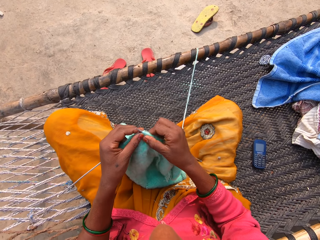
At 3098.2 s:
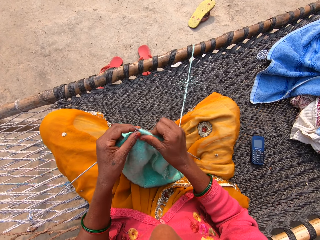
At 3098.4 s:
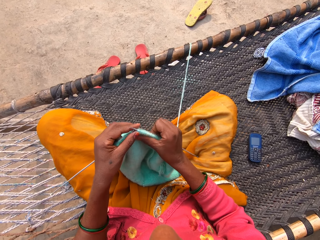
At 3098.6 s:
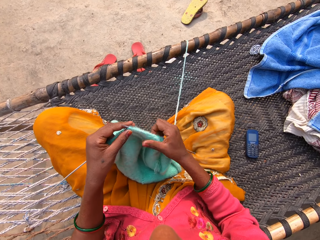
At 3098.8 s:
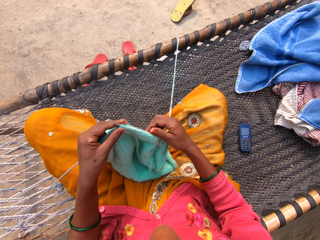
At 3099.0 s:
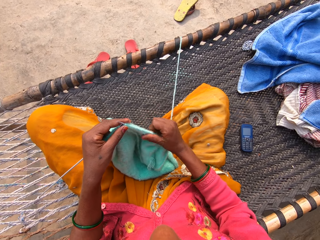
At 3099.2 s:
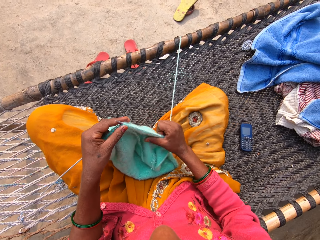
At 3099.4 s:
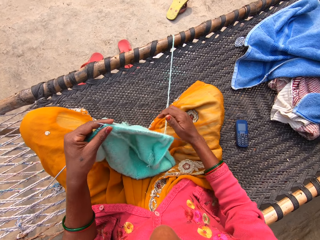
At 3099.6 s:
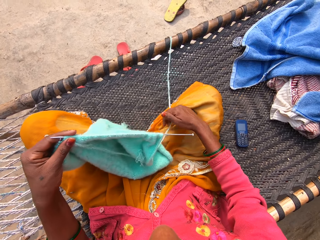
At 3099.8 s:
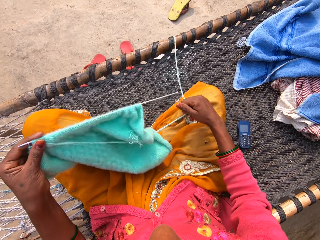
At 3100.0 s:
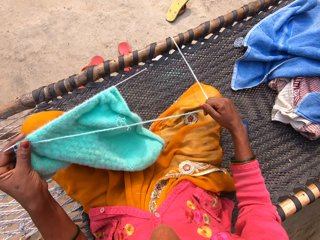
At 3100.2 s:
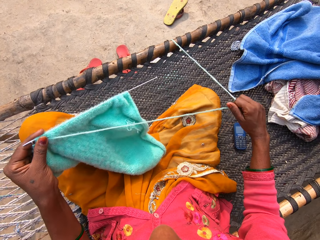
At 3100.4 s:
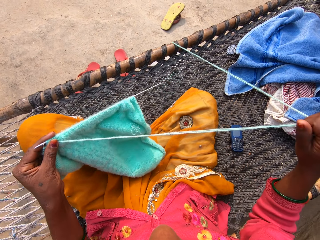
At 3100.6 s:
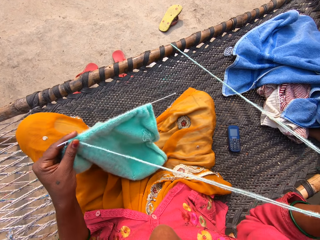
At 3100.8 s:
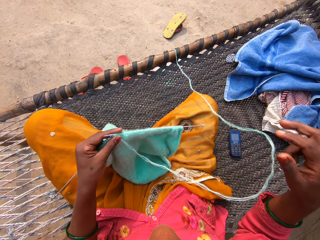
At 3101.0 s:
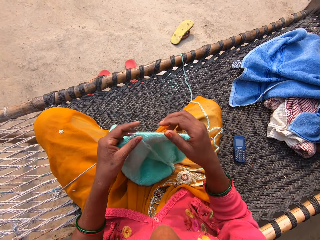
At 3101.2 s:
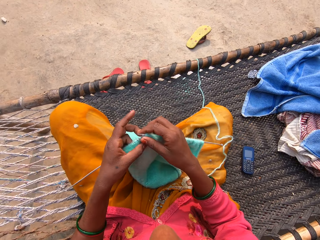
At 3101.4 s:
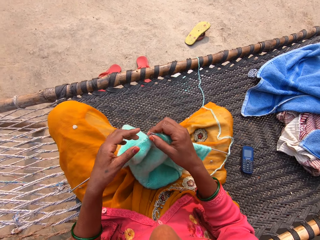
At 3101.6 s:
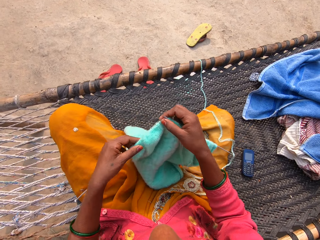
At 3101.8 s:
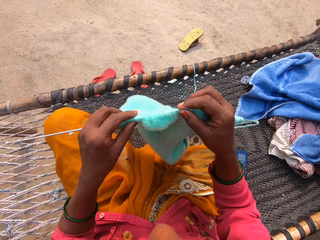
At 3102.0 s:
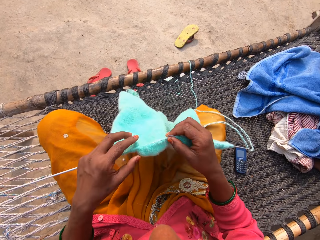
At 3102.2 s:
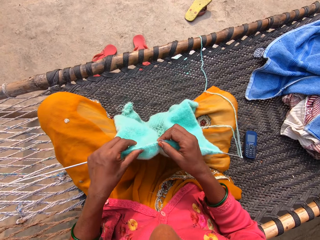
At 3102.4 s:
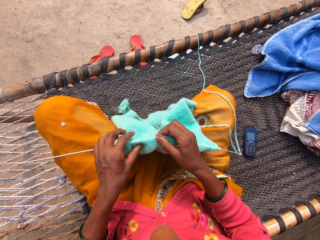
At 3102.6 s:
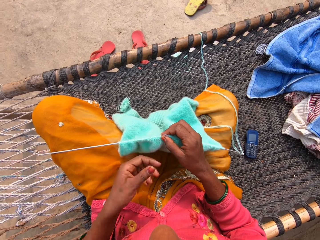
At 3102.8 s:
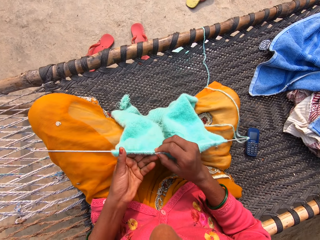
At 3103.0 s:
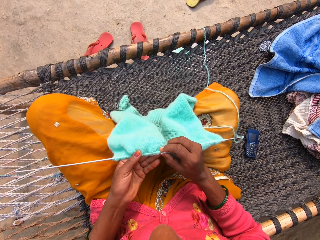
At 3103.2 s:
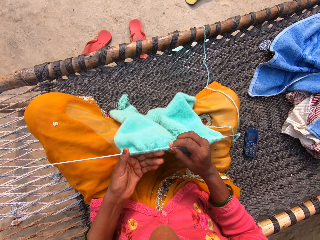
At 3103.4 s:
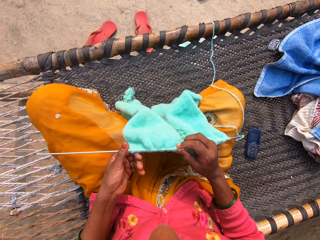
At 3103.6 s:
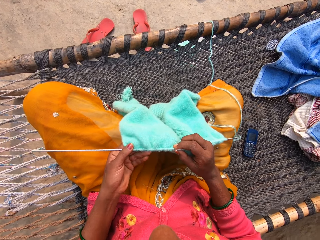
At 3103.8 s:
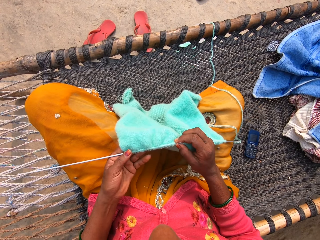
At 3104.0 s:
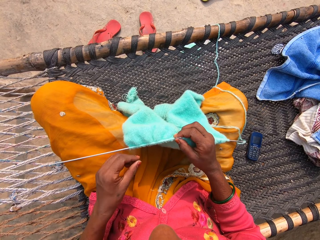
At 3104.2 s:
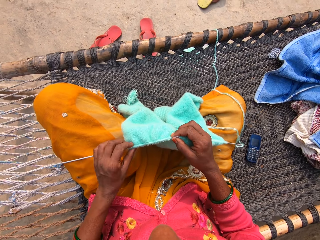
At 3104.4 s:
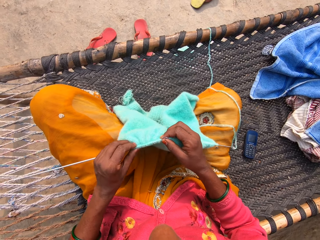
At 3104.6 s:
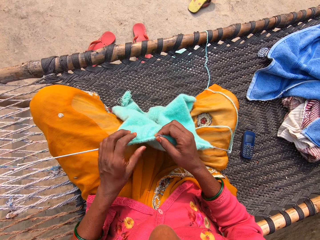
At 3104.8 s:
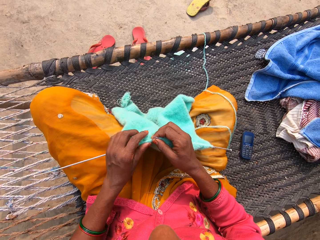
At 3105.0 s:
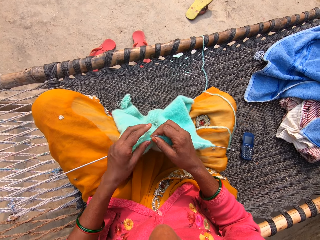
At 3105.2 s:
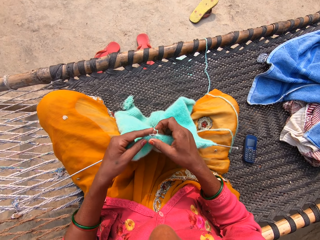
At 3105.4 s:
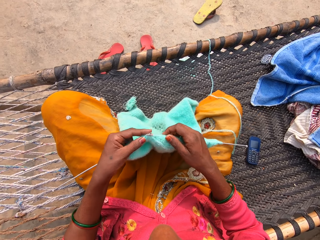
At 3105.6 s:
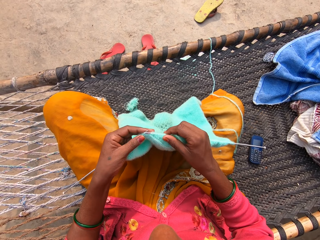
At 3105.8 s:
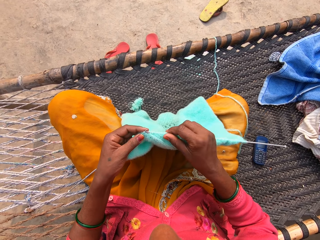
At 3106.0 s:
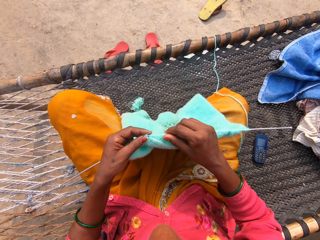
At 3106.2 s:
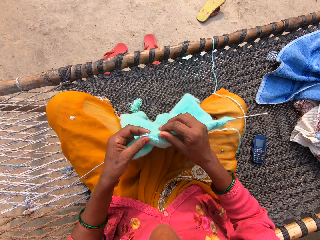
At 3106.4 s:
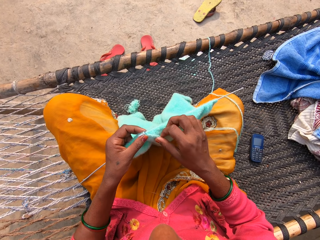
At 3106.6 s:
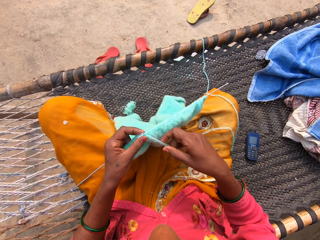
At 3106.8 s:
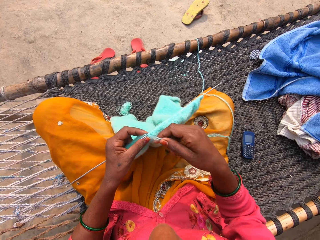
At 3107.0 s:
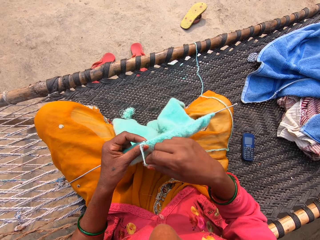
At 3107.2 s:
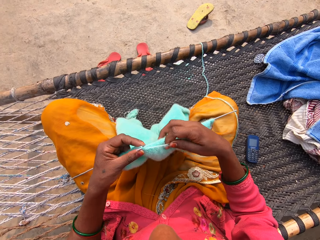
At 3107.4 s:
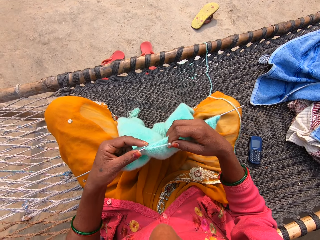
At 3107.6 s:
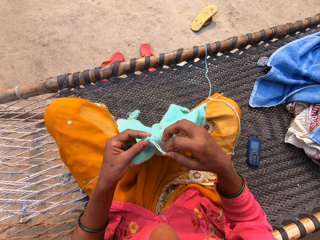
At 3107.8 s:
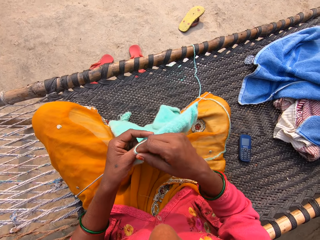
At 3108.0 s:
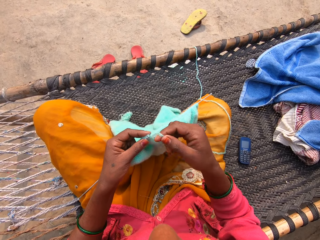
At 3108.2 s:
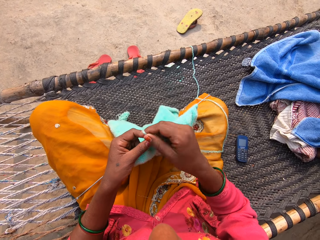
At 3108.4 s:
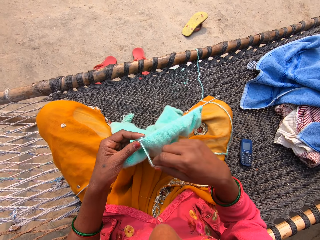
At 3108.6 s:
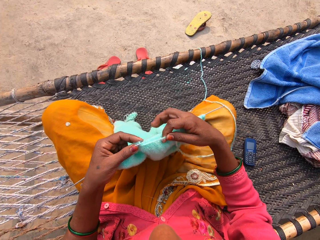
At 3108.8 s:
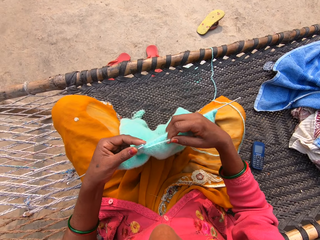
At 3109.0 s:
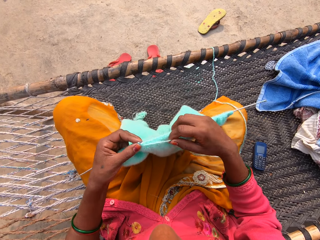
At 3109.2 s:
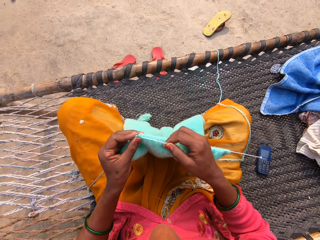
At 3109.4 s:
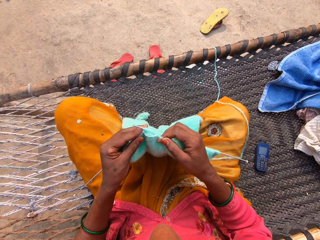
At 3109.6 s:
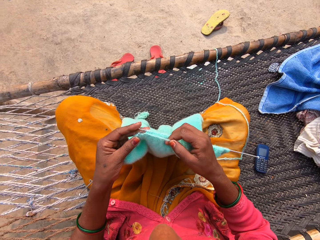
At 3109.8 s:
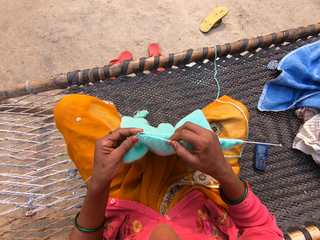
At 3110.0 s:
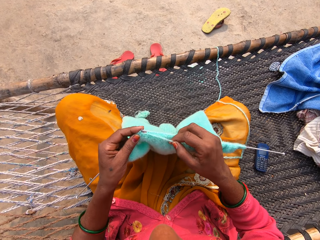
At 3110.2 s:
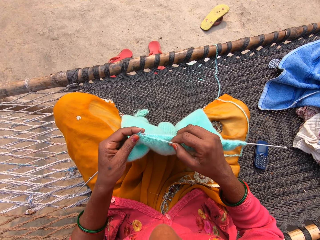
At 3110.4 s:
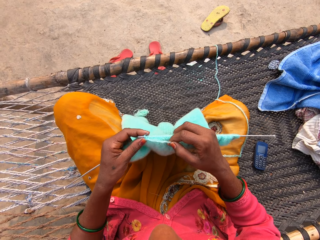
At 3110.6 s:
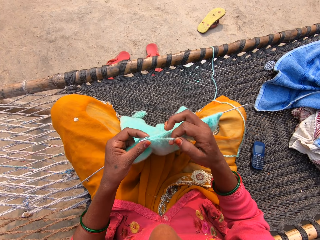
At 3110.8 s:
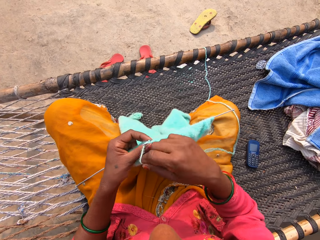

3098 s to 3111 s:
The camera wearer pulls the thread. They check the garment. They knit the garment.

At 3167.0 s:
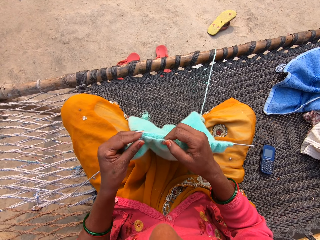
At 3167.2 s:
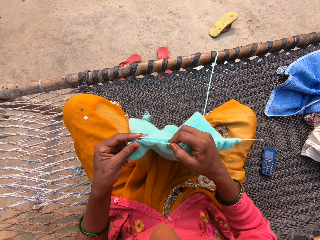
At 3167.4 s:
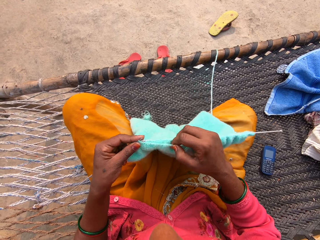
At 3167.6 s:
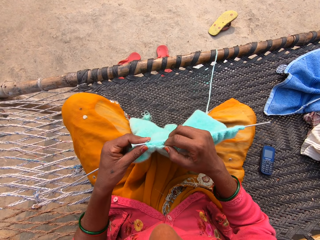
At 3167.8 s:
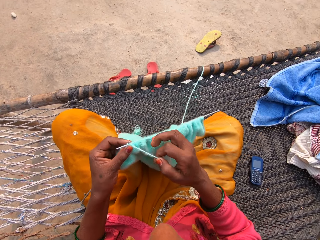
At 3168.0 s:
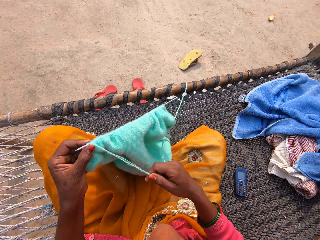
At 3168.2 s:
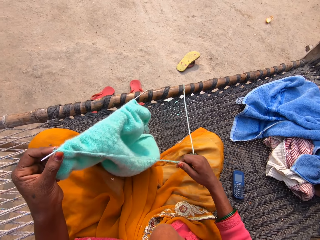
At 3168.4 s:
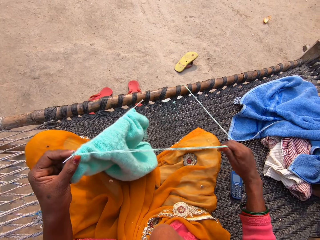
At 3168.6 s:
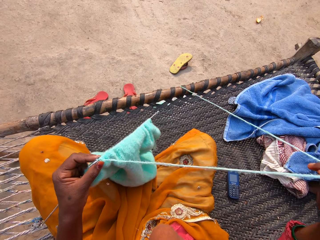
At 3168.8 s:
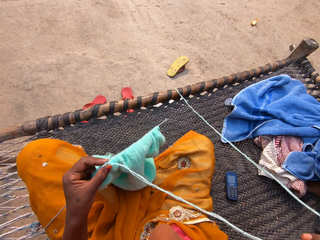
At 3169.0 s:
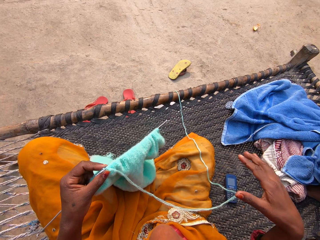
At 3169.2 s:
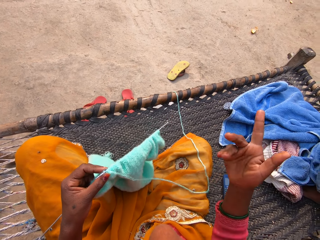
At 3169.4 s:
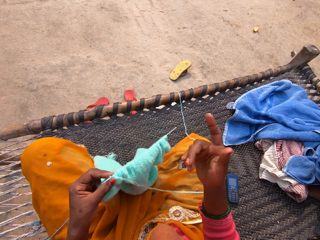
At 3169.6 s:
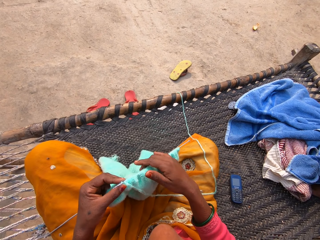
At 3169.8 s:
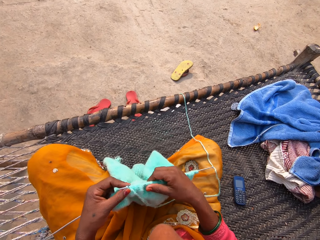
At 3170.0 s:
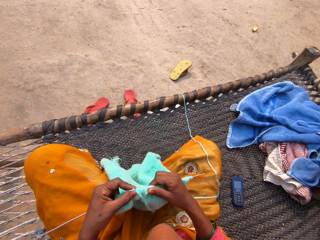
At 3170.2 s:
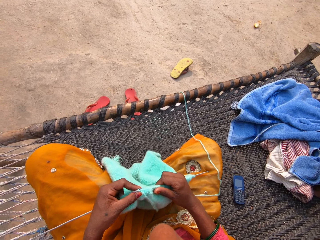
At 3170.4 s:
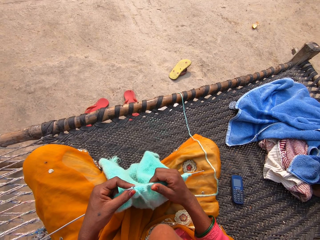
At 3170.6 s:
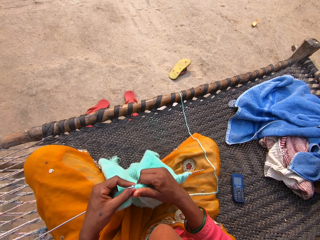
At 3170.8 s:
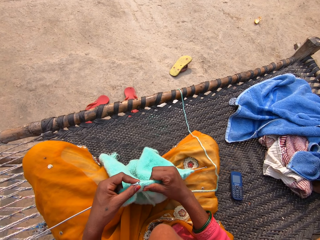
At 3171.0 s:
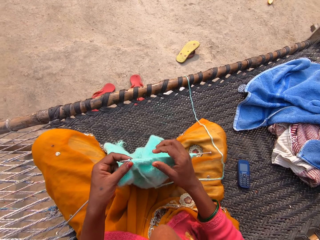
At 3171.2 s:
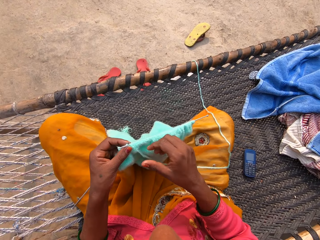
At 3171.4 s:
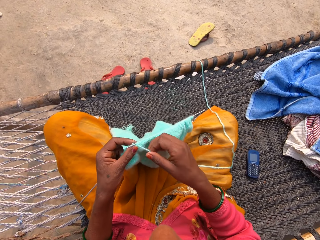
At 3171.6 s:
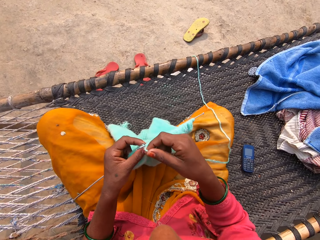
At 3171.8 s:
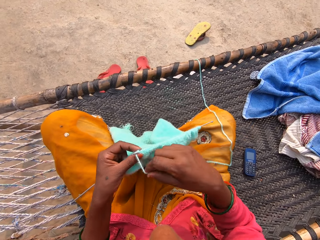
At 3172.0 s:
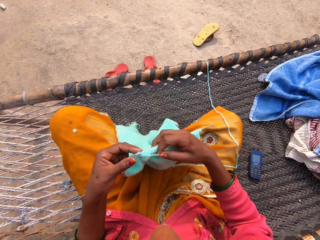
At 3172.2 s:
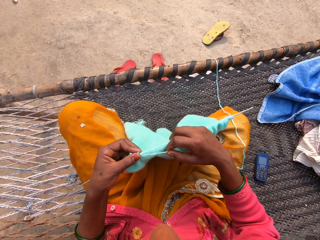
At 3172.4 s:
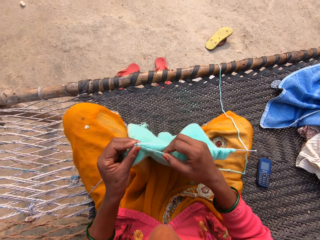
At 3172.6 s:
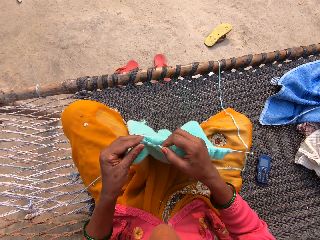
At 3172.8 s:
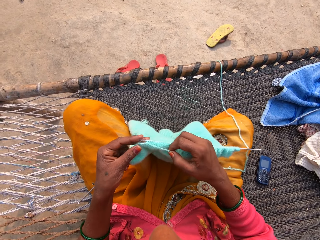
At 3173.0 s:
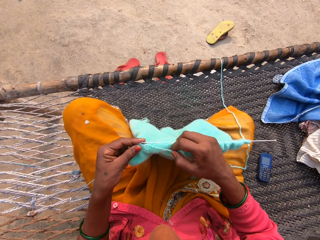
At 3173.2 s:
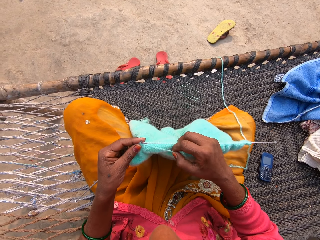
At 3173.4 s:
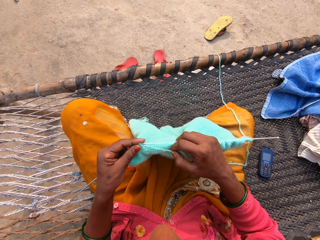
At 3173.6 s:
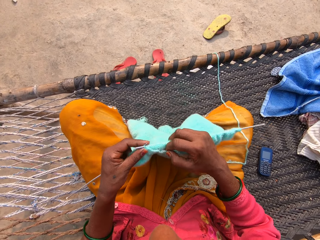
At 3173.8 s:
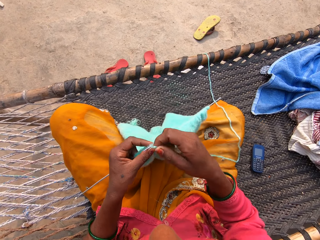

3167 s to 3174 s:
The camera wearer pulls the thread. They pull the garment on the knitting needles. They knit the garment.

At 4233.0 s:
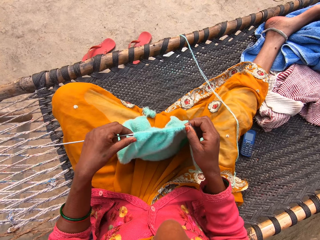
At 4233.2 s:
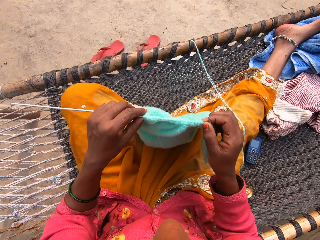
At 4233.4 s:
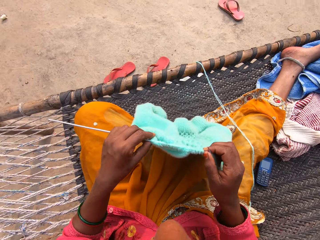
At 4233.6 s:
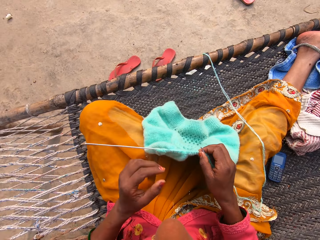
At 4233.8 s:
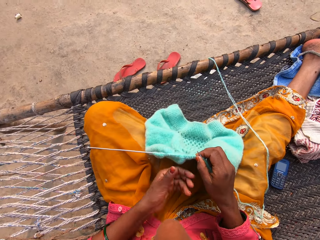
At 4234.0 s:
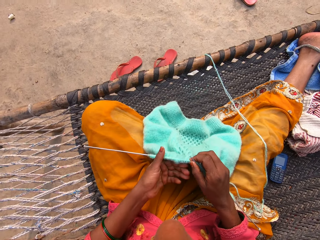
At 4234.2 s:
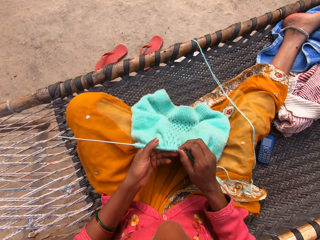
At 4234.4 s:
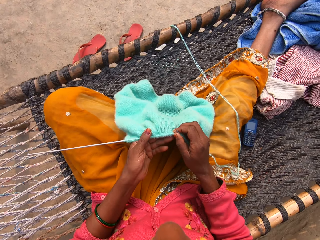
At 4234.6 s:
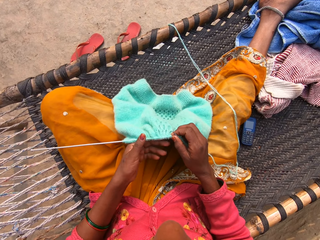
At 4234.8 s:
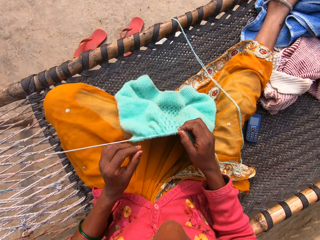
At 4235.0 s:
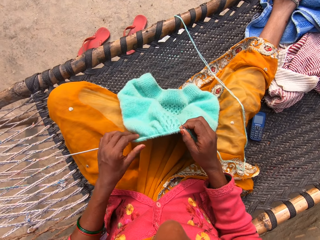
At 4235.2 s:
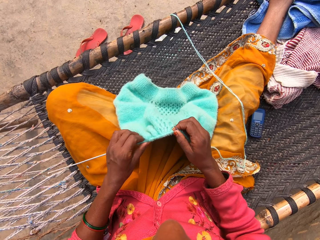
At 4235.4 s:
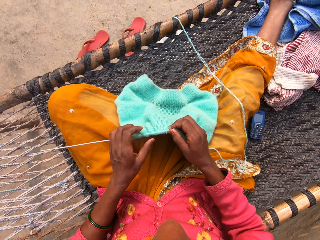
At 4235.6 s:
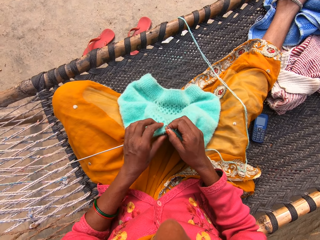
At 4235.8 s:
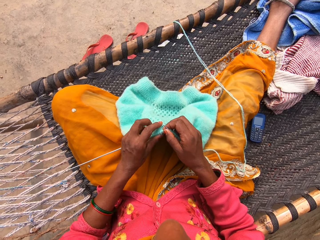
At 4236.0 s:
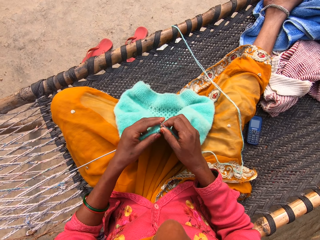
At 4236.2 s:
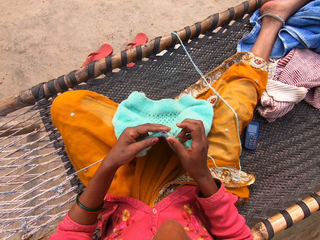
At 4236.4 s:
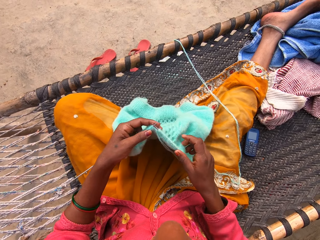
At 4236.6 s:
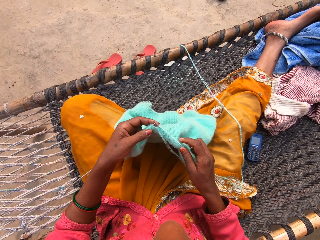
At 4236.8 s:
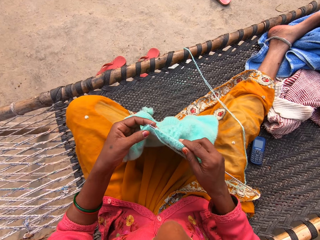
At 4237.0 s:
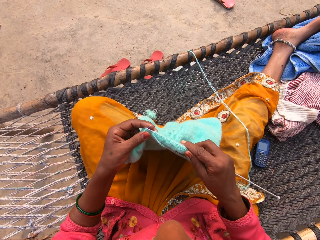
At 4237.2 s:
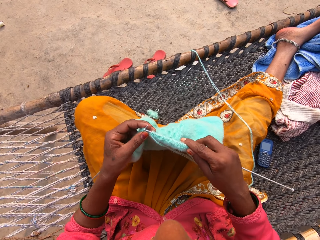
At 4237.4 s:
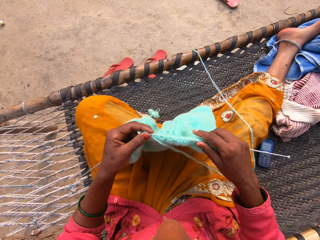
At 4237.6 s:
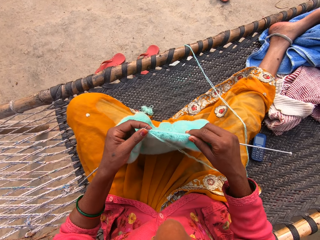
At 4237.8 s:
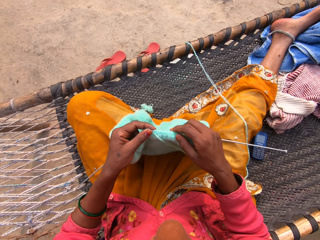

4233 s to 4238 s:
The camera wearer knits a shawl with a yarn and knitting pins in both hands. They talk to a girl.
